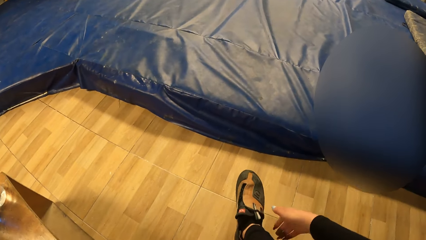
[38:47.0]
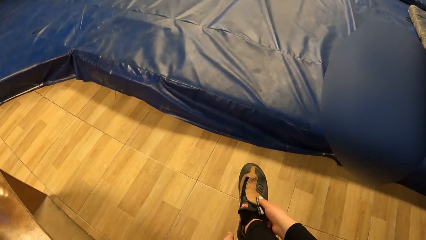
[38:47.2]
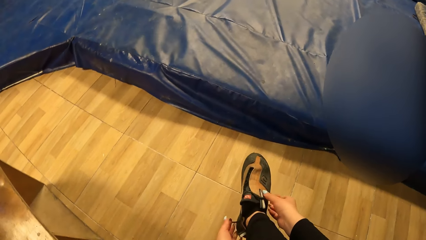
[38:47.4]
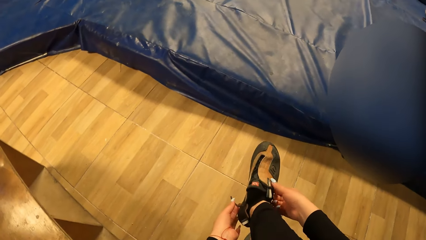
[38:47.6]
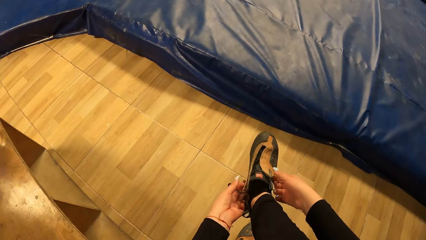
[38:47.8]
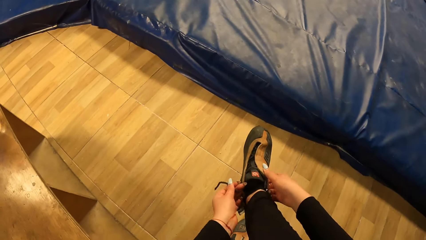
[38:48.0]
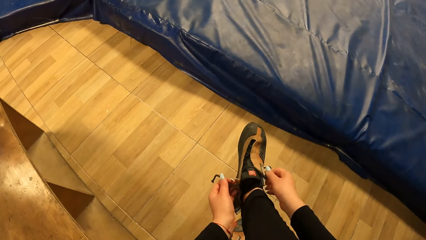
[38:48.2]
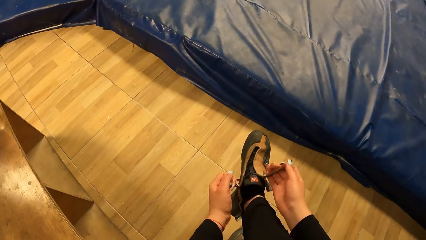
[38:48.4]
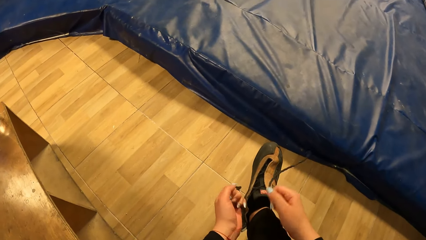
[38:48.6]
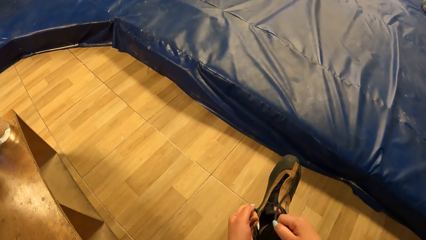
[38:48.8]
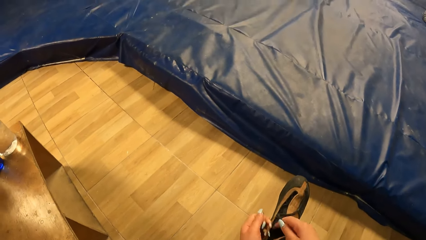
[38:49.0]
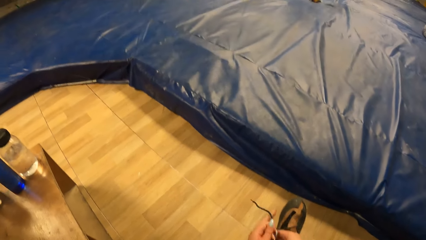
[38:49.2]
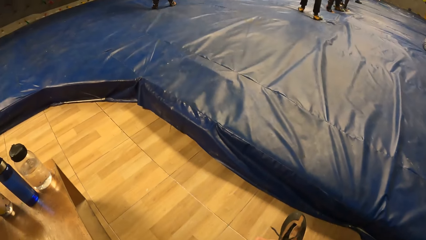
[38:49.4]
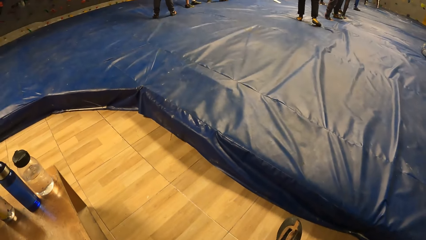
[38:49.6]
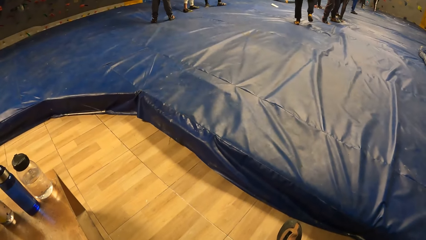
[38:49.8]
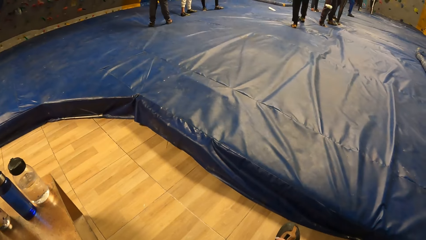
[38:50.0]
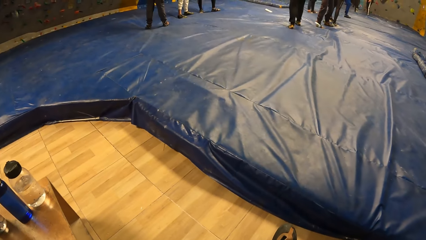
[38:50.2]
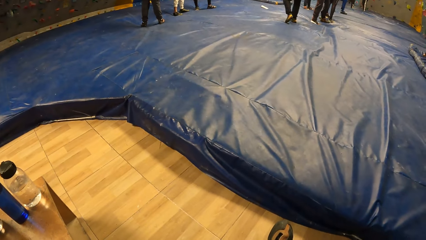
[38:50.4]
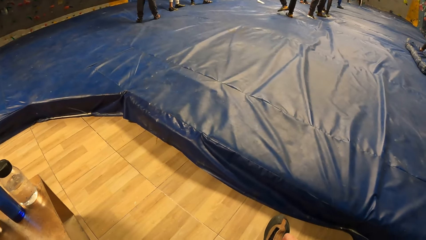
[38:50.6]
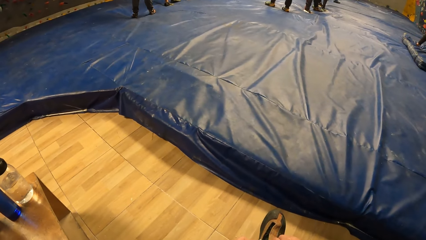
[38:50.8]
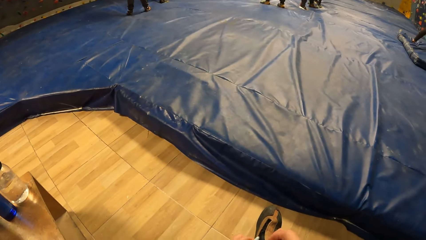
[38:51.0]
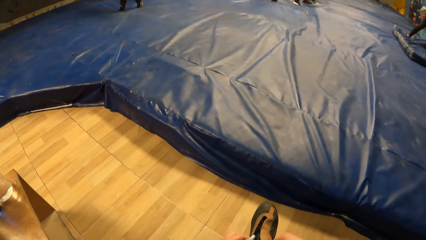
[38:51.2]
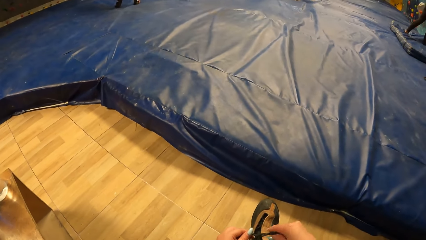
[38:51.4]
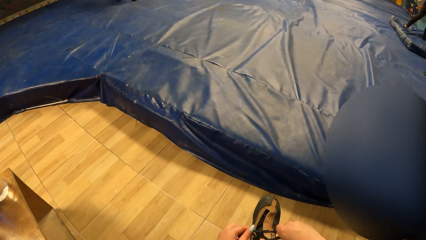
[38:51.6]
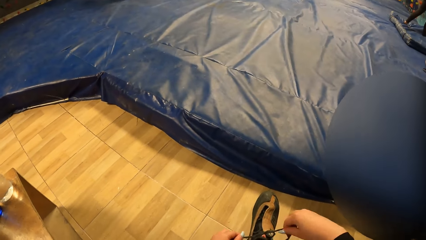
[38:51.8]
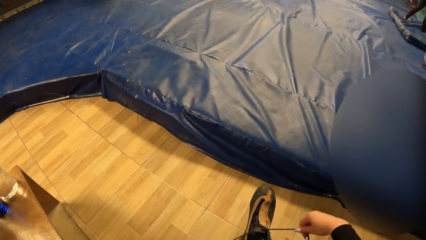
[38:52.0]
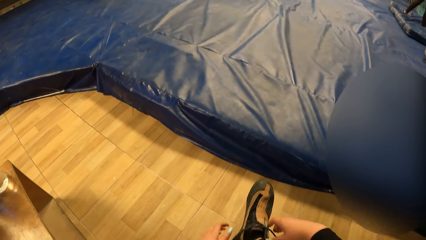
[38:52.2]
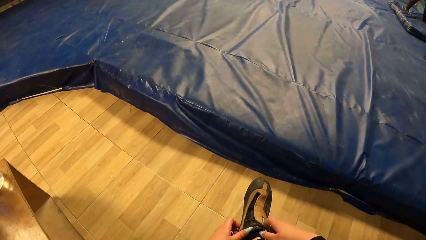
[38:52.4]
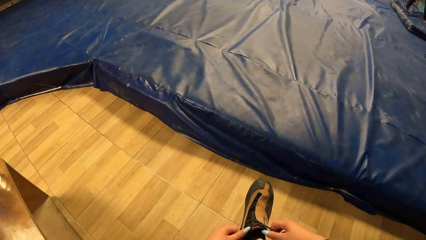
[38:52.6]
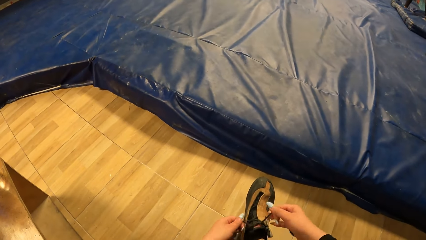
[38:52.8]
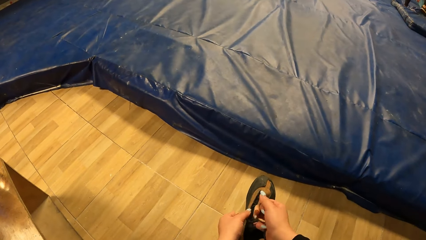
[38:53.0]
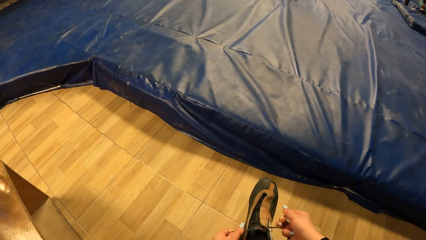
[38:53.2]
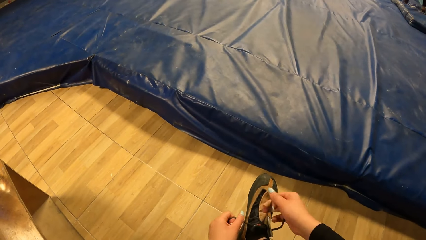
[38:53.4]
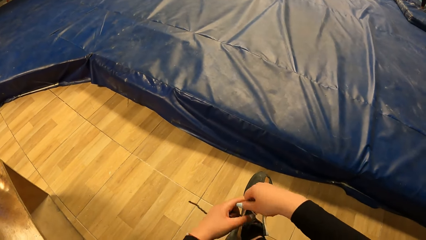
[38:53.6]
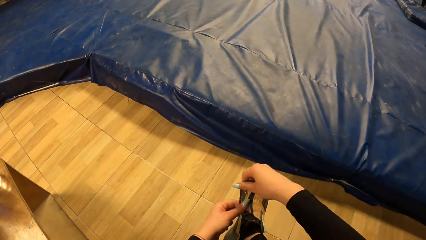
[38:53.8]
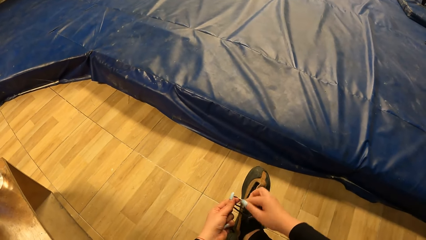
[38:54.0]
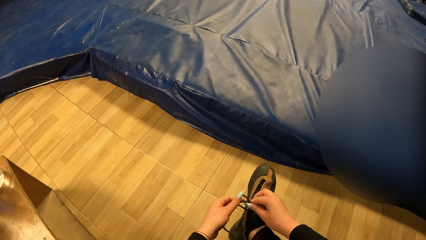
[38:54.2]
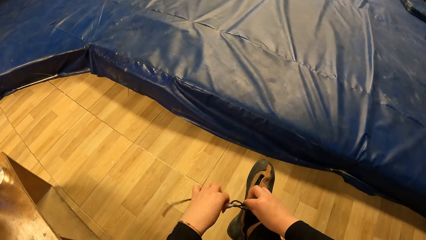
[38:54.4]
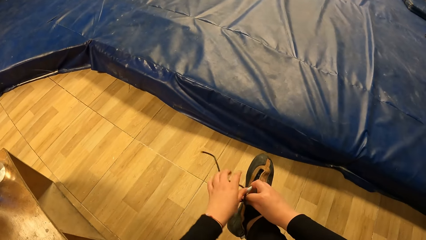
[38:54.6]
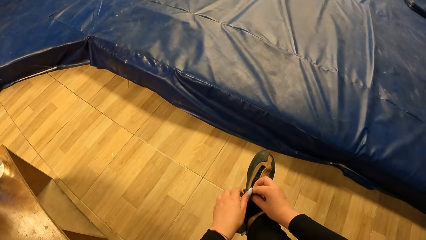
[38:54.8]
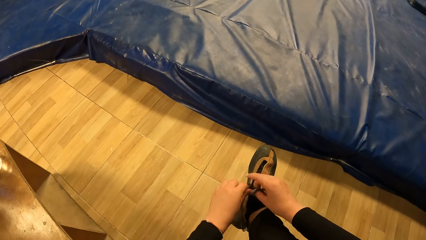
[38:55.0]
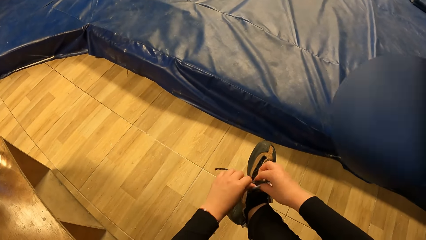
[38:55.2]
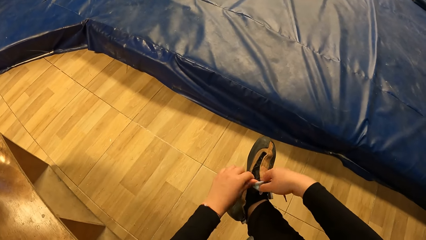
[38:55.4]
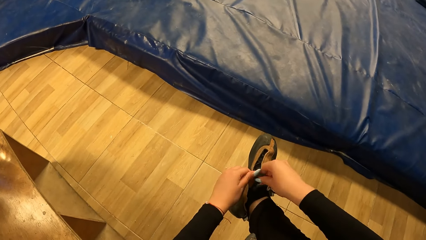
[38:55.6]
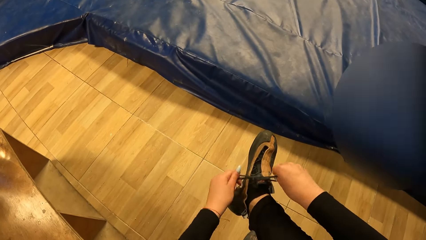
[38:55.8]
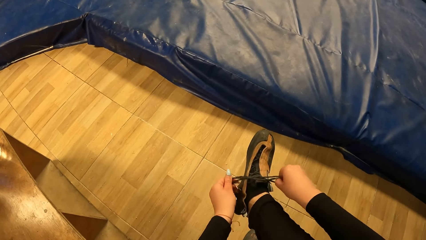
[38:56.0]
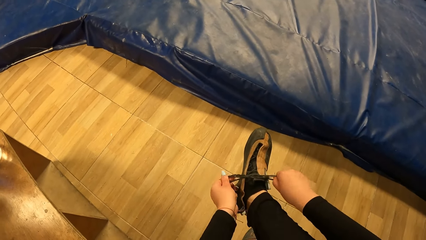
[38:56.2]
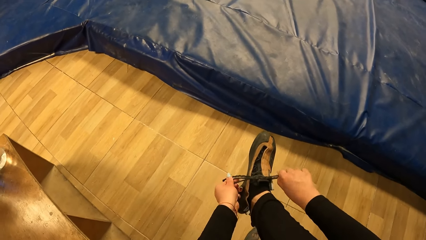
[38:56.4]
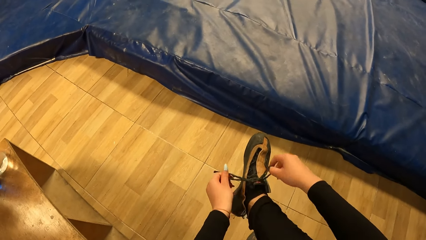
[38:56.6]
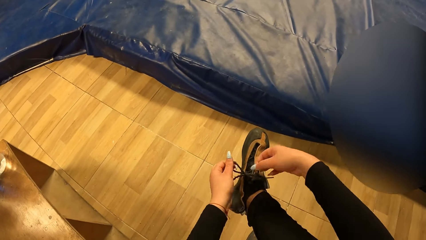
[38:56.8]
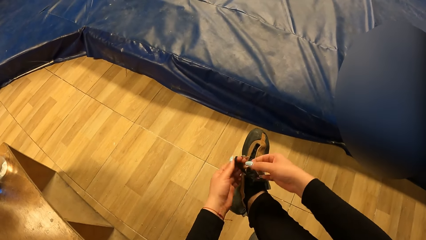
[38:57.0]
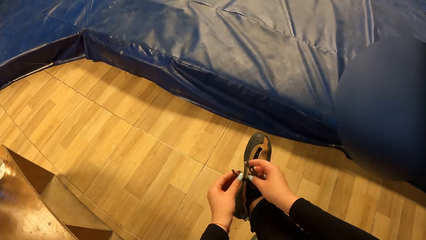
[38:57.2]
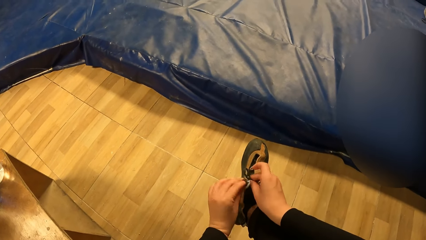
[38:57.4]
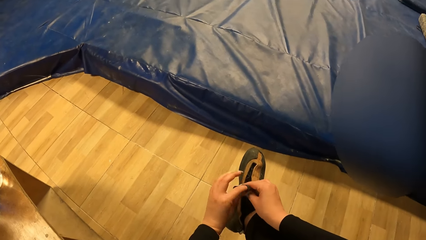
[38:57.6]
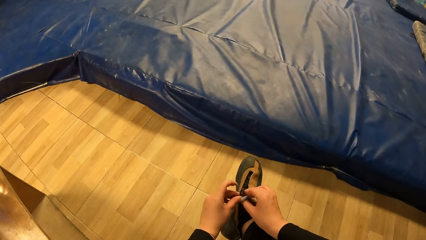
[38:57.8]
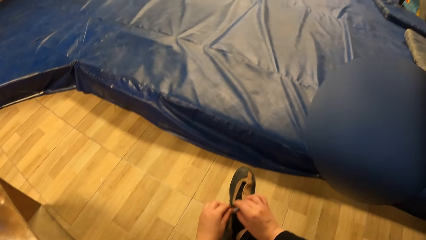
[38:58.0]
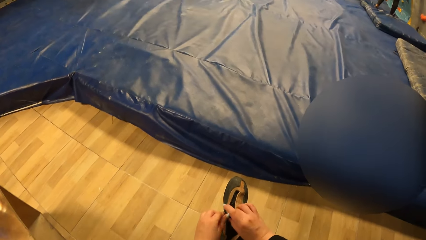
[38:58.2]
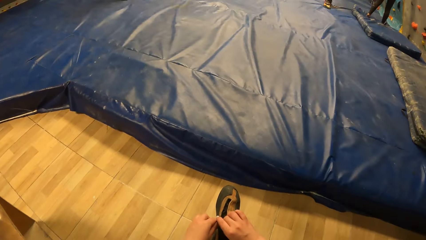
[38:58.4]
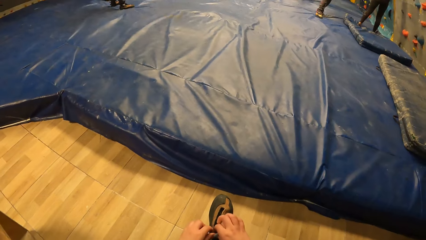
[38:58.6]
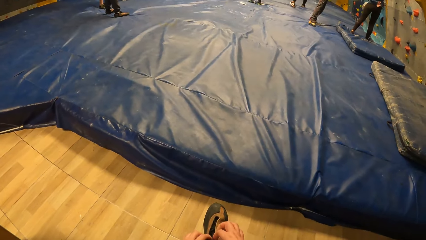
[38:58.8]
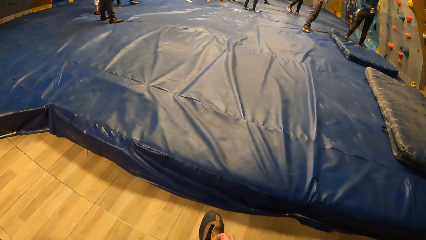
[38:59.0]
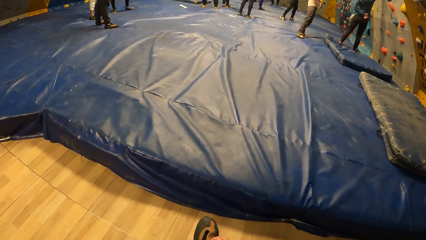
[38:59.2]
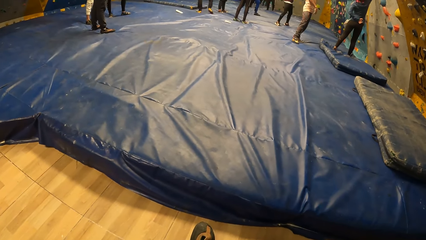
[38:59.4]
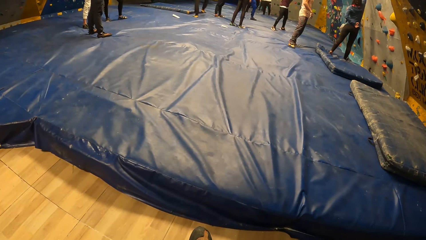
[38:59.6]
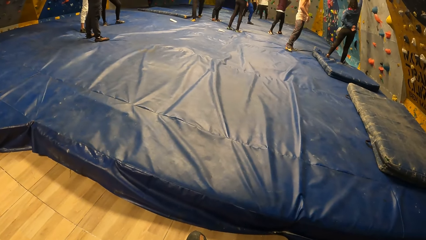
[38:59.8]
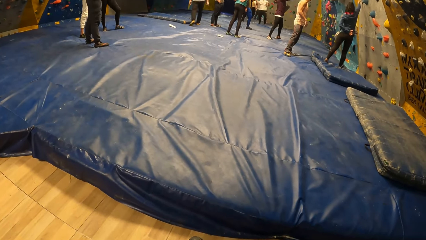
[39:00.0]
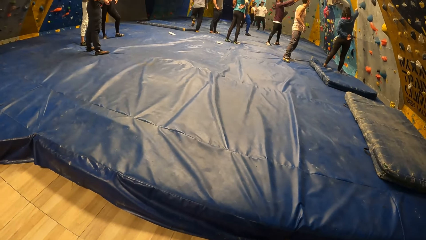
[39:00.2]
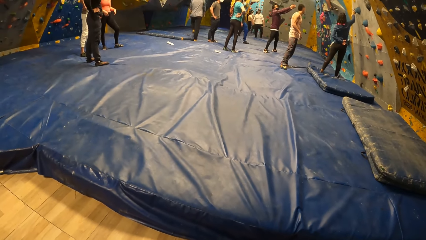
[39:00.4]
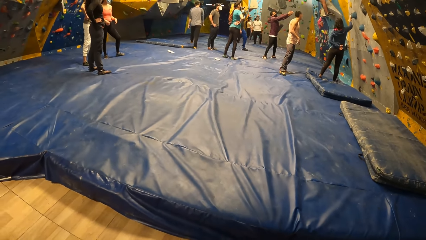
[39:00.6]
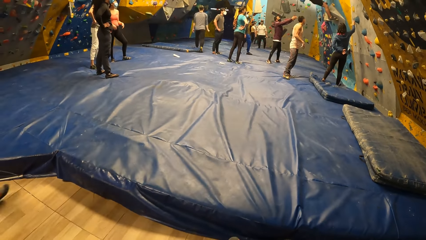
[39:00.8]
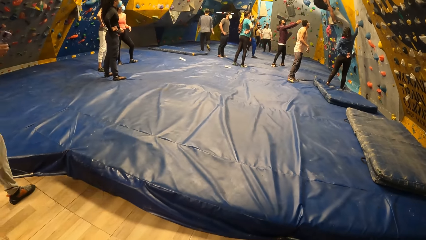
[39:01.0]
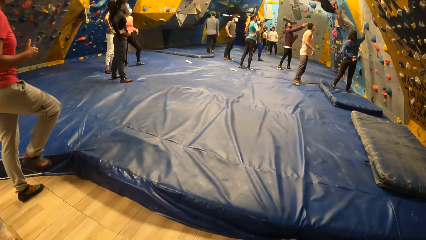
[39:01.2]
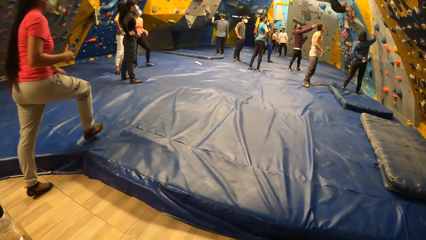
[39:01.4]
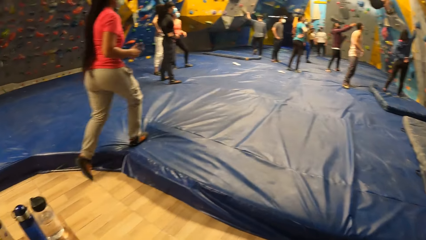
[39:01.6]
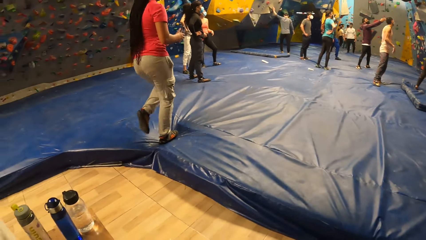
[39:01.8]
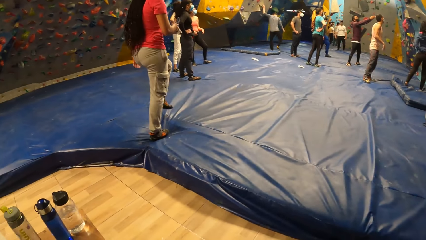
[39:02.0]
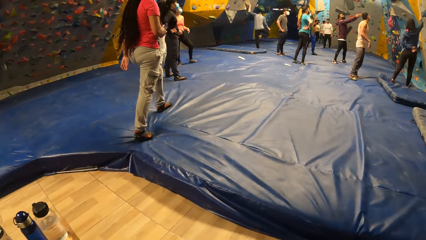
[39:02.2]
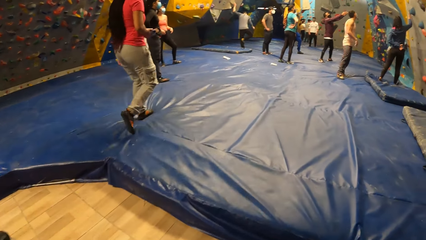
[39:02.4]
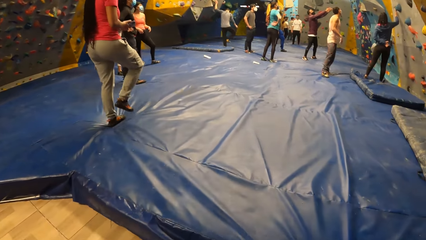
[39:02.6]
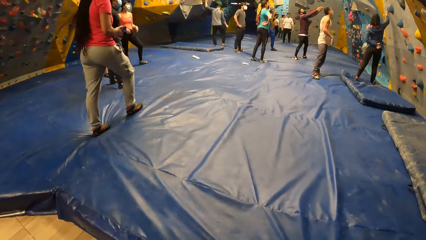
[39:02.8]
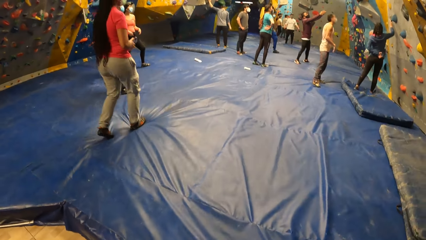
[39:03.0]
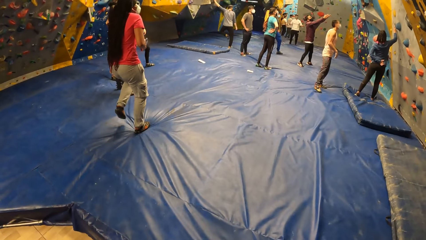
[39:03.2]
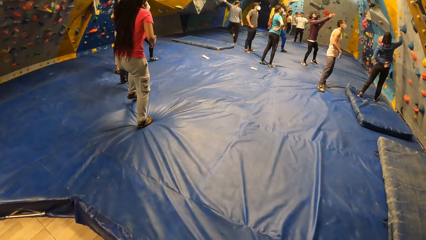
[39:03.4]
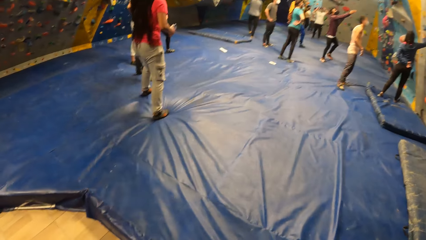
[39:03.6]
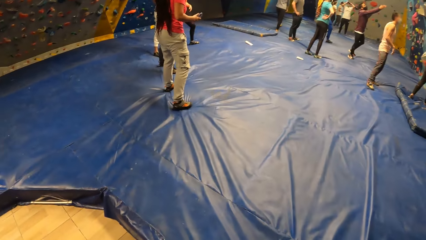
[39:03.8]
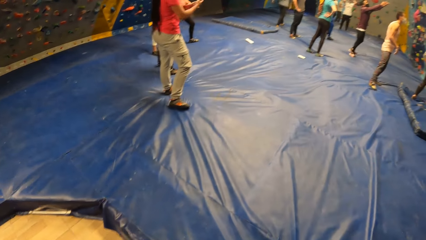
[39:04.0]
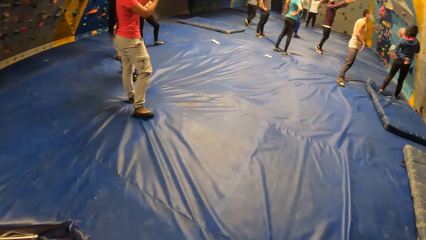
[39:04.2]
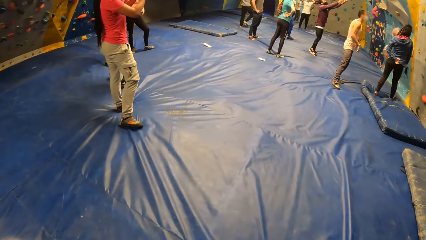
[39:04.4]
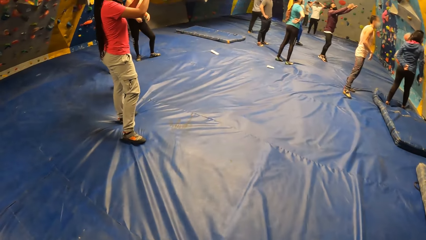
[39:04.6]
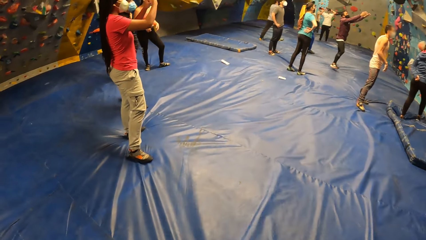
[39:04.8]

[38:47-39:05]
The camera wearer ties the shoe lace. They walk around.
